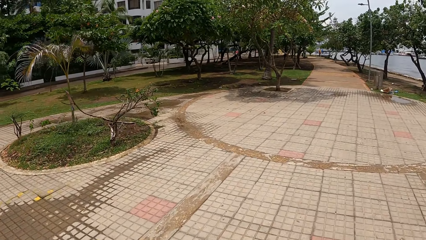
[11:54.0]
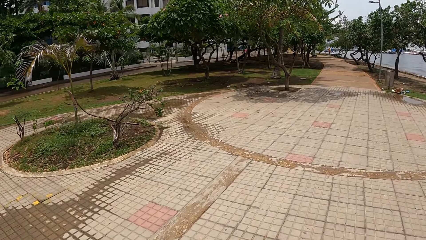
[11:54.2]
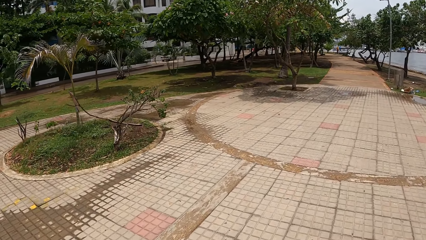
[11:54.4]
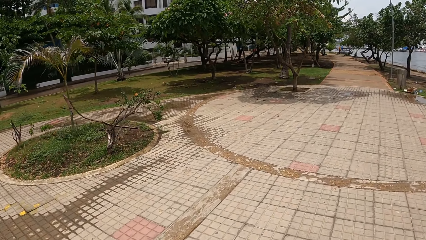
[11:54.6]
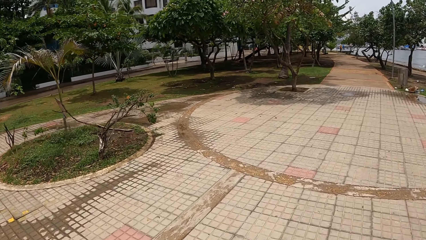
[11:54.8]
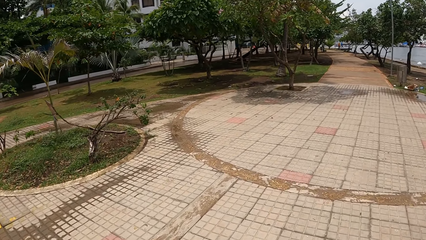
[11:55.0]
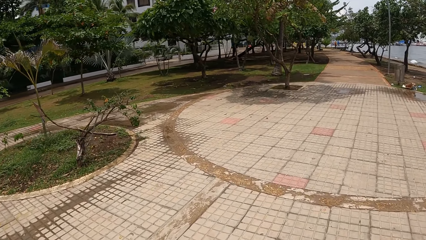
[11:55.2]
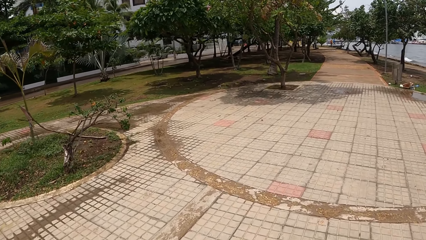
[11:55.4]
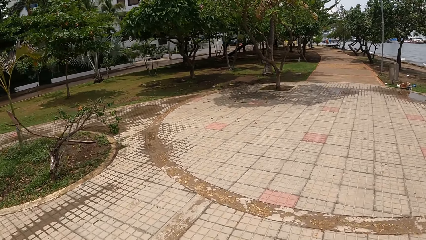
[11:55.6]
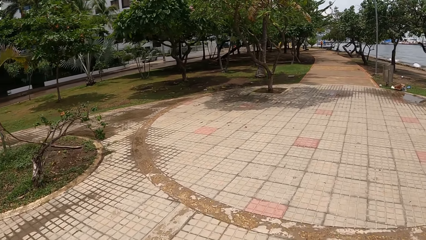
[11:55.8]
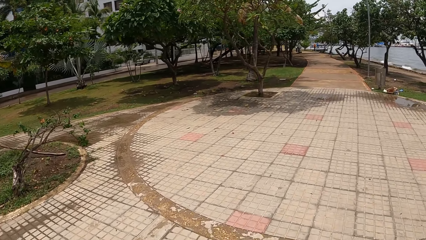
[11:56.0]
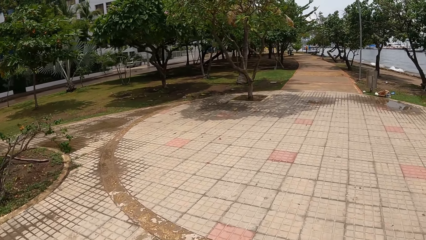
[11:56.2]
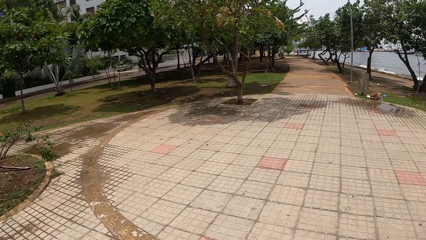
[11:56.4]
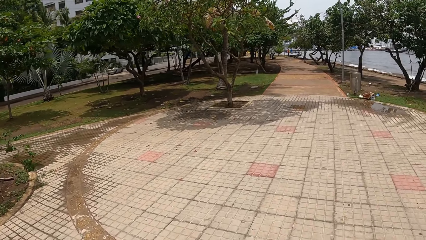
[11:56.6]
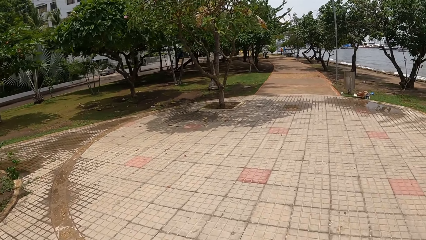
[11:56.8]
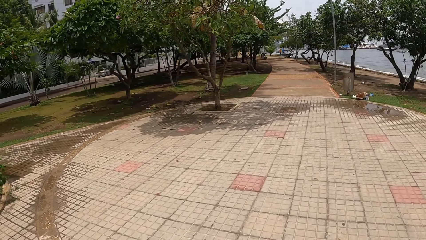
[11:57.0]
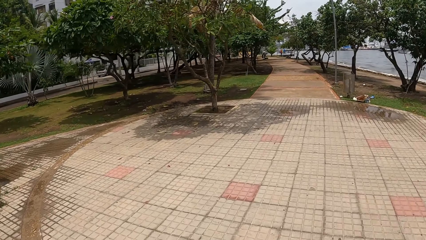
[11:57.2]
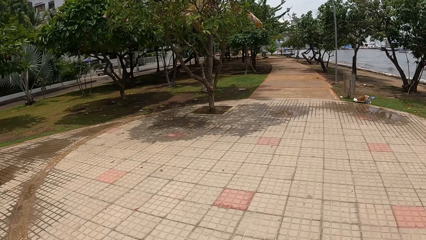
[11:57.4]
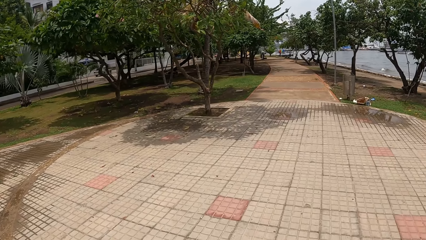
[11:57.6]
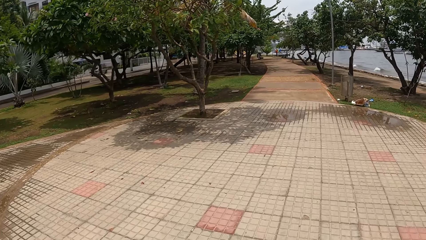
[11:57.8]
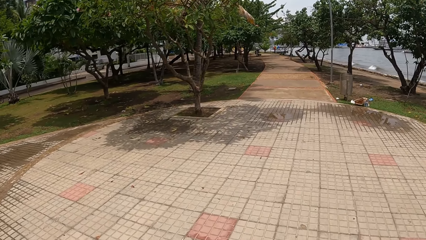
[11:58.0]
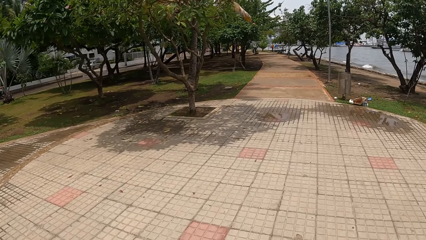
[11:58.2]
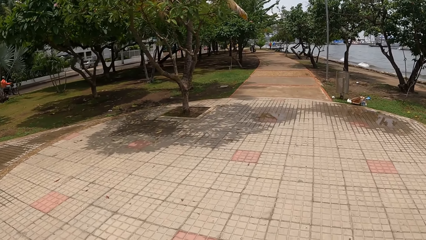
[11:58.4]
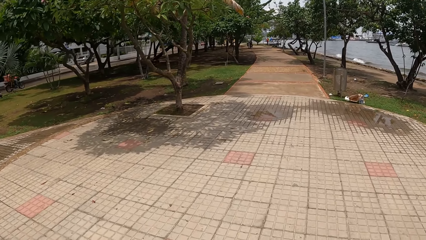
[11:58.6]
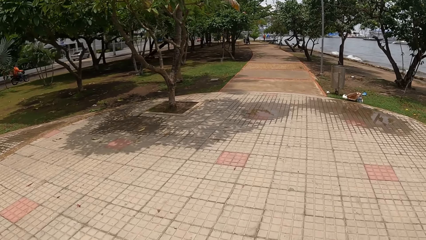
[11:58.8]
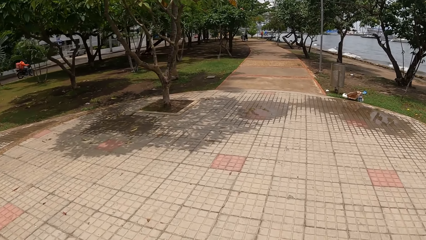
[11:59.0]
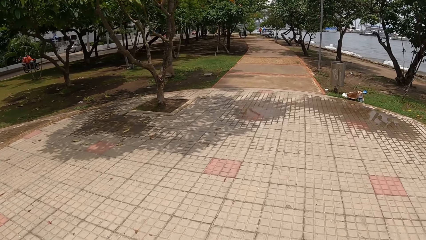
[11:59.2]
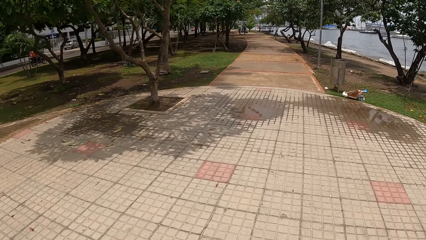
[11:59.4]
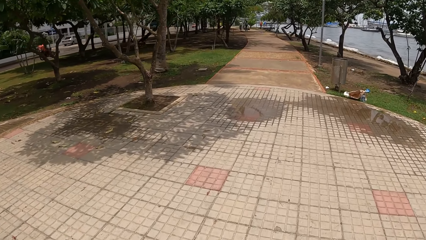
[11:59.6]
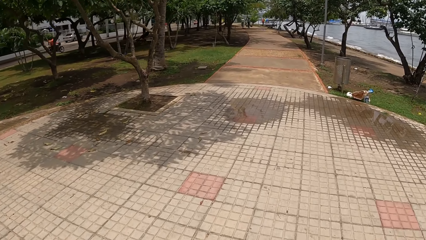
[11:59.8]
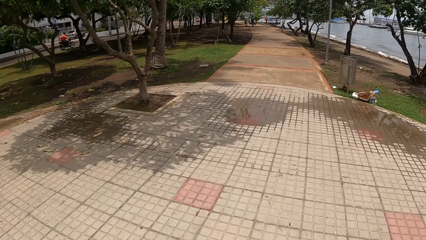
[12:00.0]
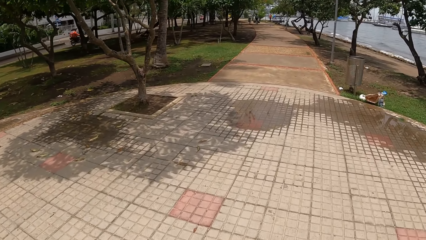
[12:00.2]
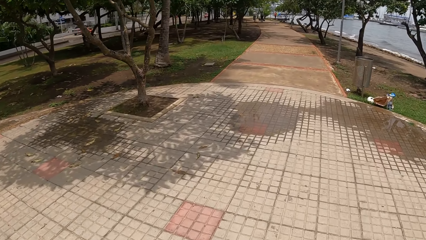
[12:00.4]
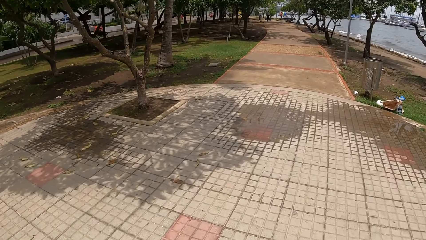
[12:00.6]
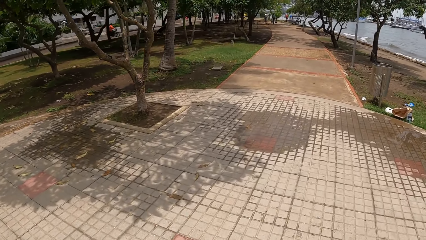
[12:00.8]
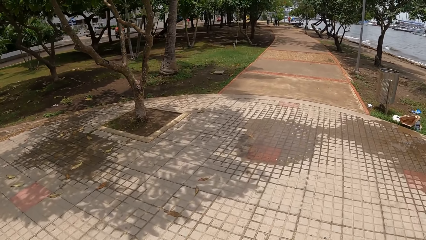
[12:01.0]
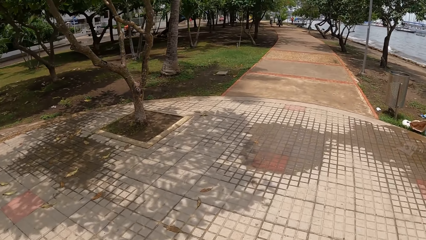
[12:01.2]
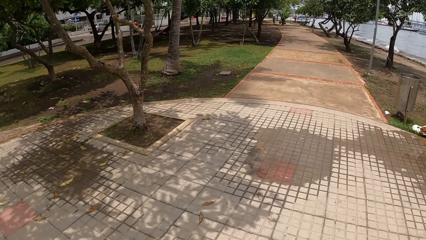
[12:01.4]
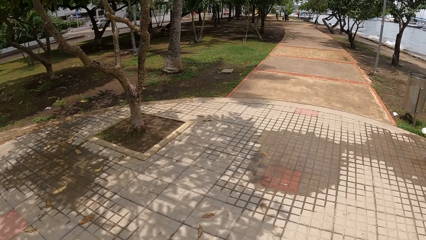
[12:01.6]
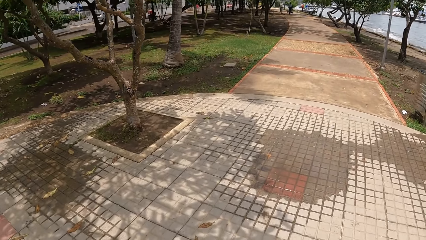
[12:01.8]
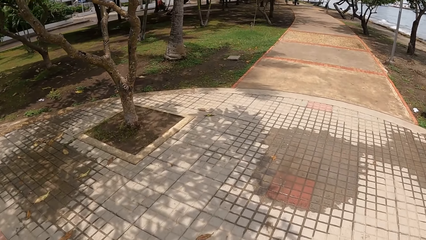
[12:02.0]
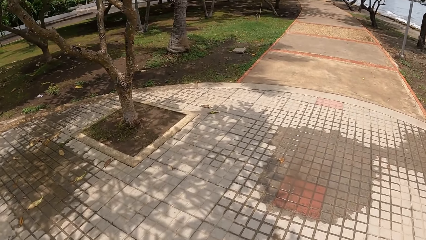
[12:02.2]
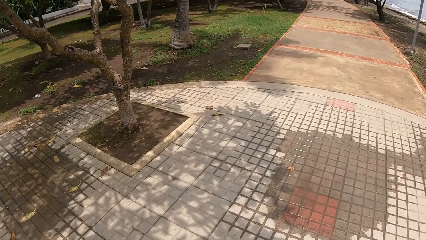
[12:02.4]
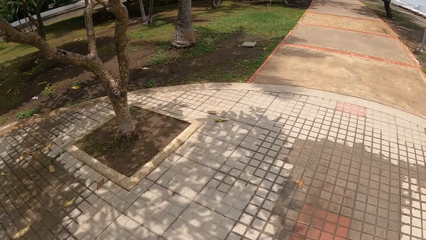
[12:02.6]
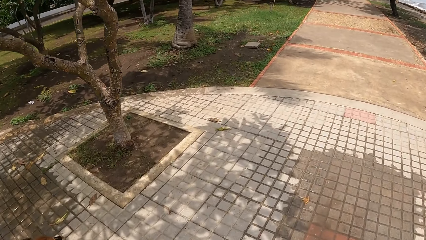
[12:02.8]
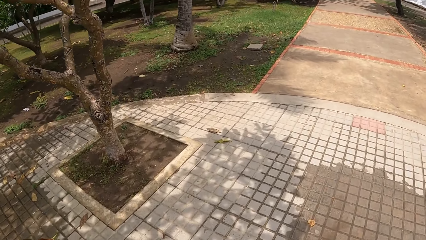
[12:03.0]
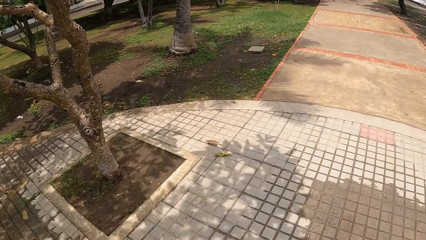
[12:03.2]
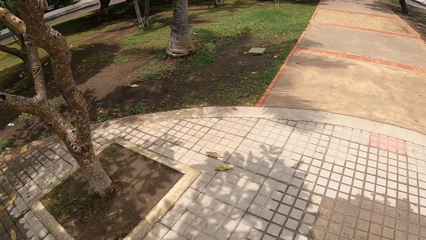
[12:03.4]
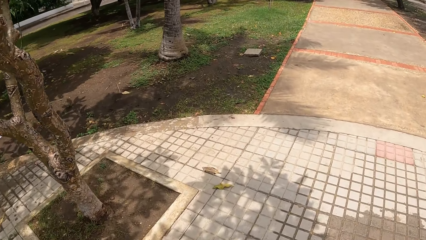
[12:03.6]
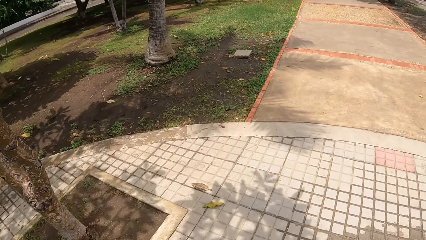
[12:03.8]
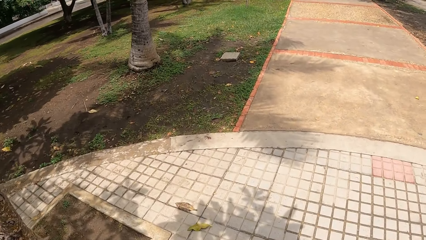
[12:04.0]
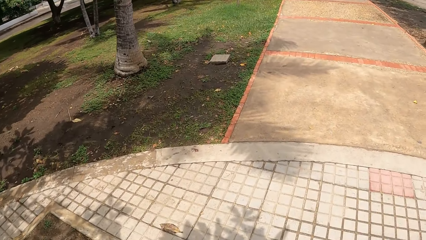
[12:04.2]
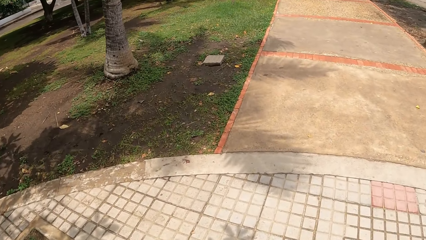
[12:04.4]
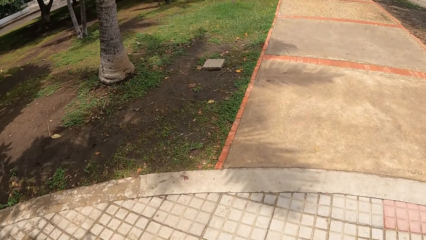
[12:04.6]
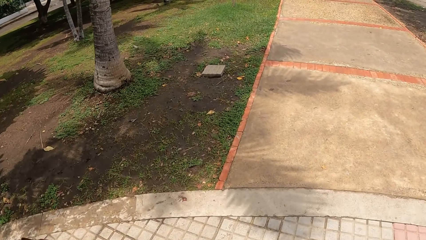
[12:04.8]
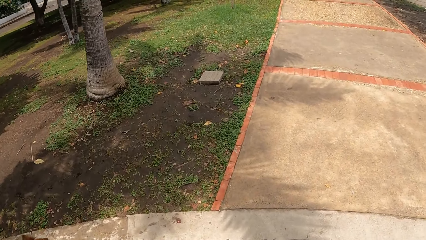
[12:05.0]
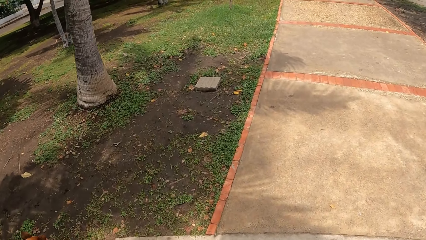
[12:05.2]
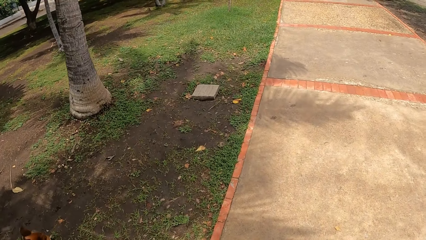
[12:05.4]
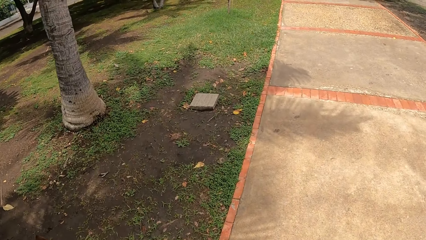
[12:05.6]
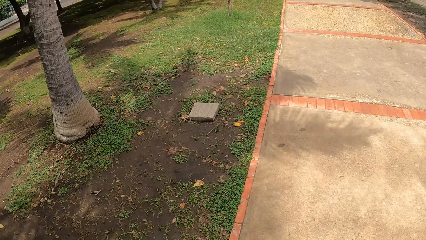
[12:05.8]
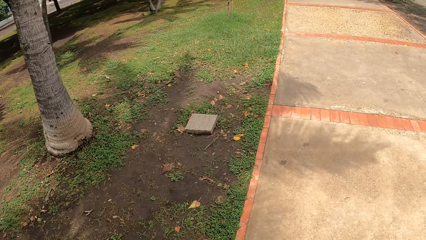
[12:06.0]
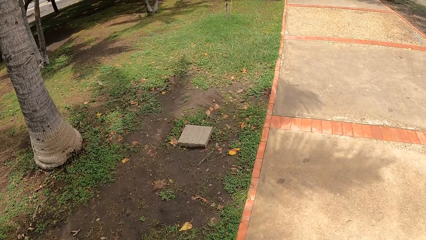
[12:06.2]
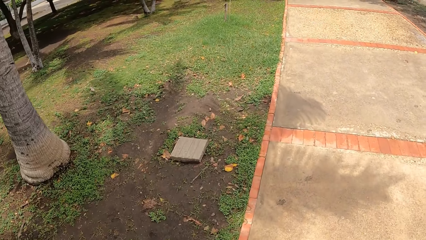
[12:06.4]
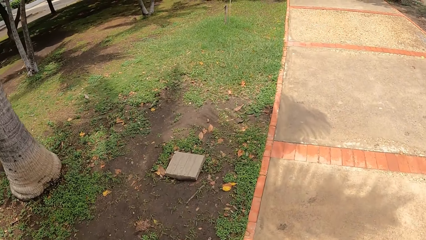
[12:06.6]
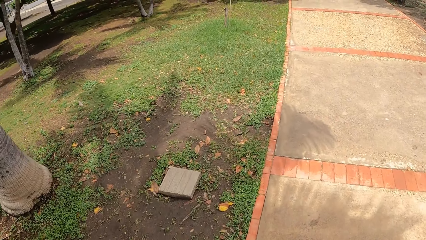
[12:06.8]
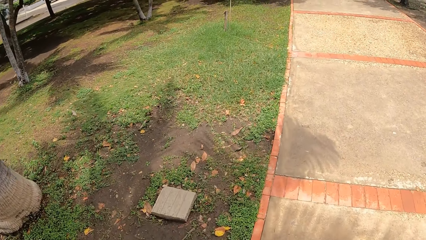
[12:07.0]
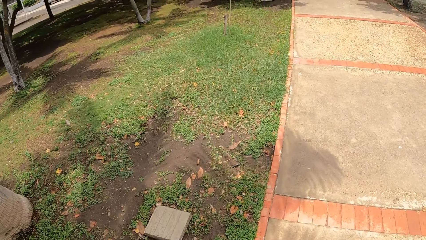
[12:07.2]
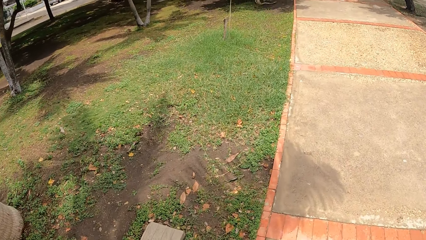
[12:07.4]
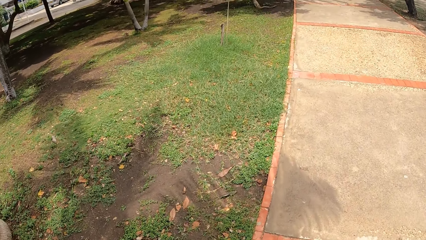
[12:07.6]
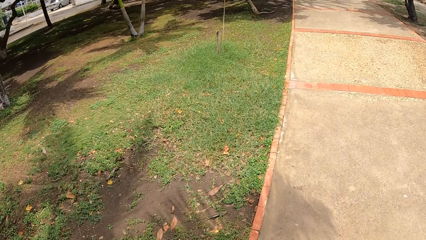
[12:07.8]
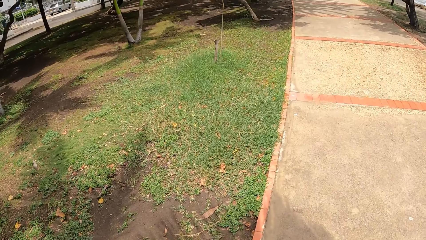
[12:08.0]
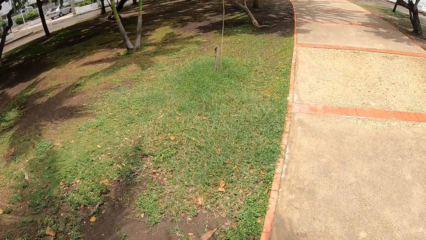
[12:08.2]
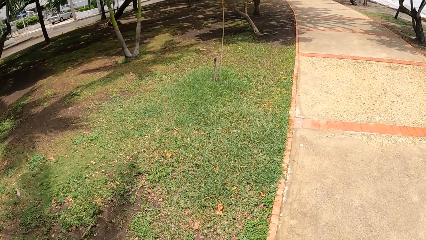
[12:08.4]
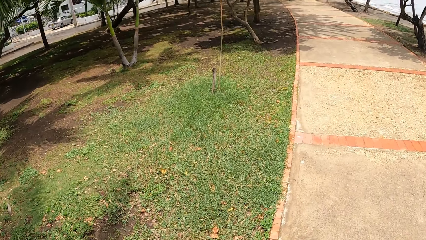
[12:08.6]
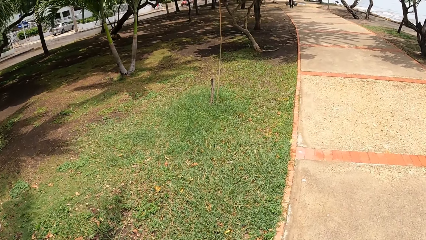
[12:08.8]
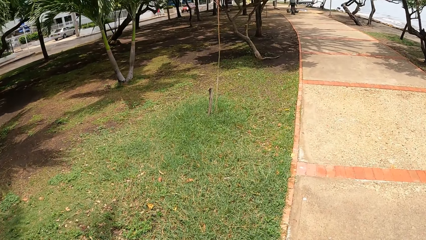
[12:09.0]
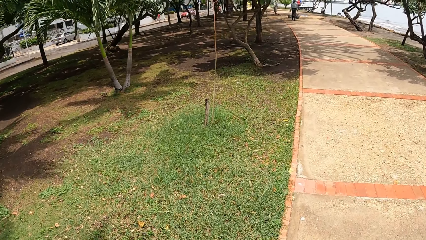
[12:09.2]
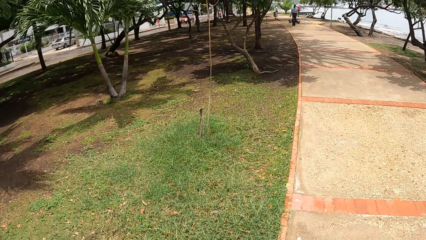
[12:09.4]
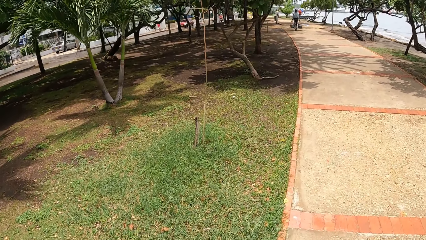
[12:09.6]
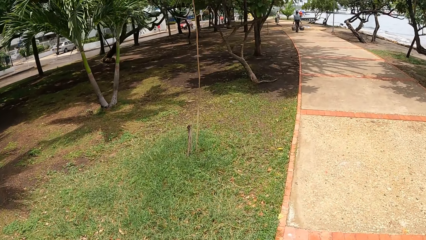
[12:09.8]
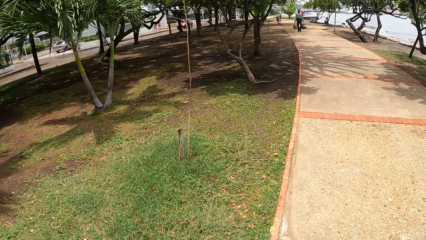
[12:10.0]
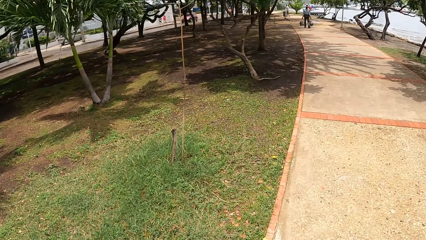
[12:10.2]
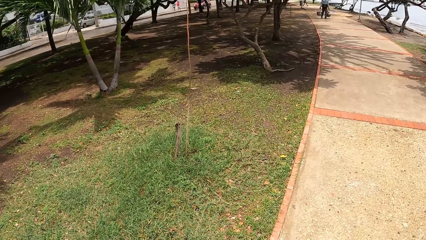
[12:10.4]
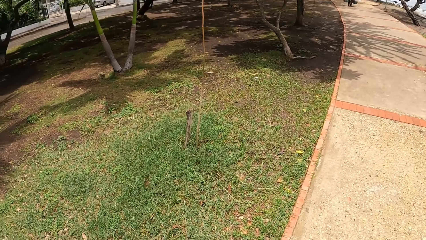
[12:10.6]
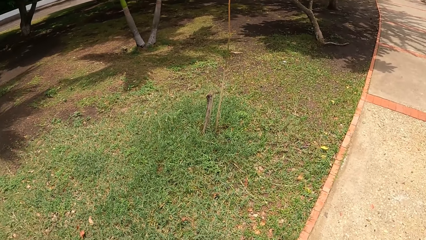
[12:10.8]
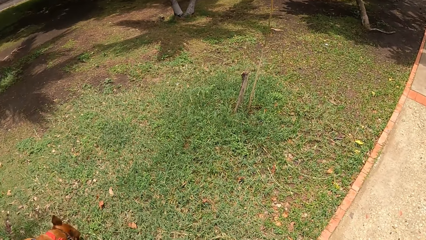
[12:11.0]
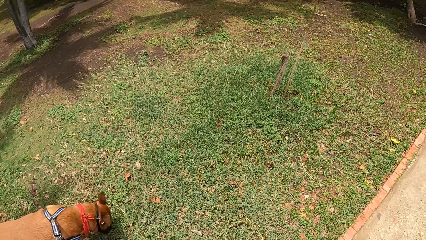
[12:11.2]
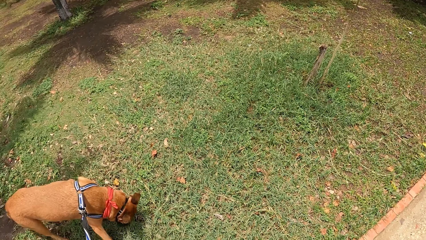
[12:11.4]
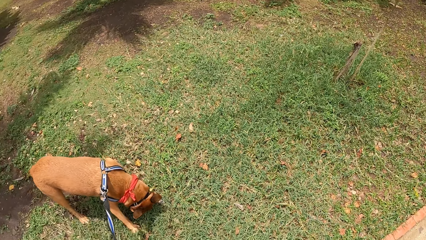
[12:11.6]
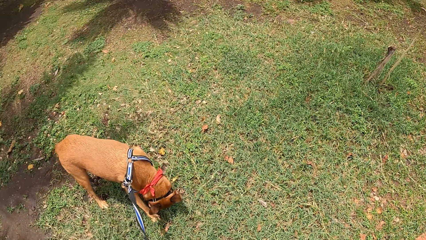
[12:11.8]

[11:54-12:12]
The camera wearer walks outside with a dog leashed.
